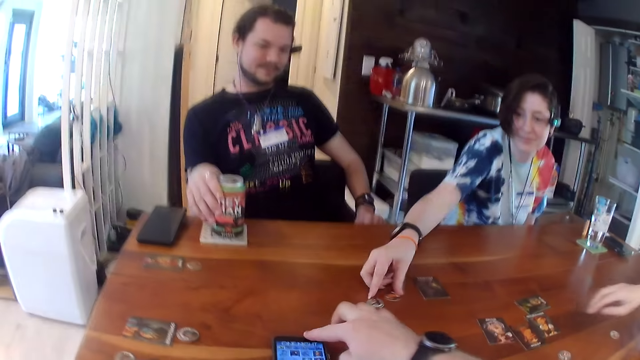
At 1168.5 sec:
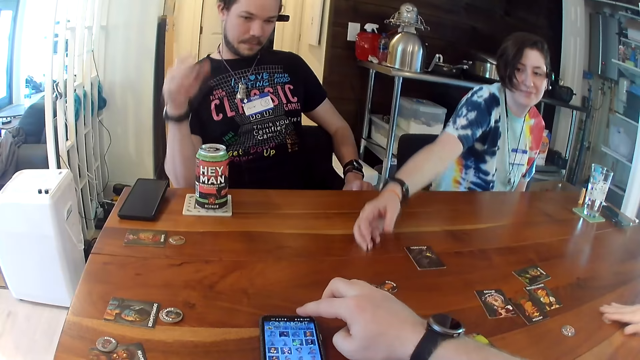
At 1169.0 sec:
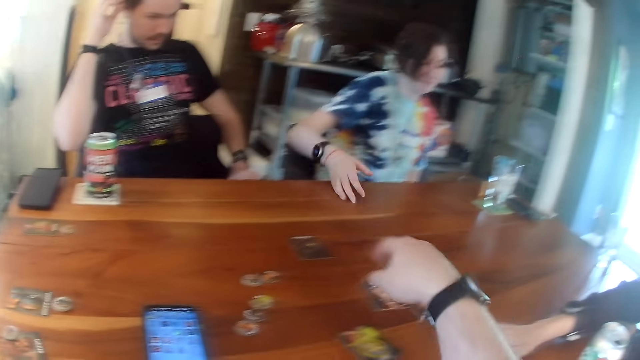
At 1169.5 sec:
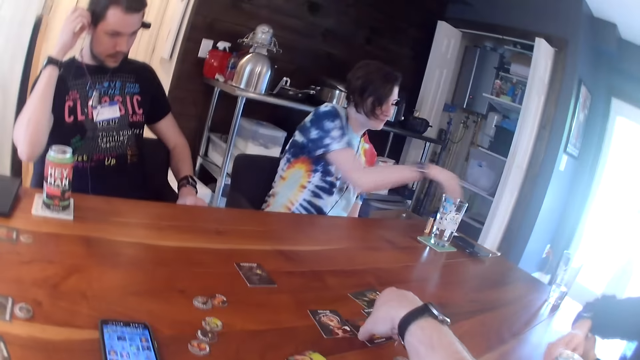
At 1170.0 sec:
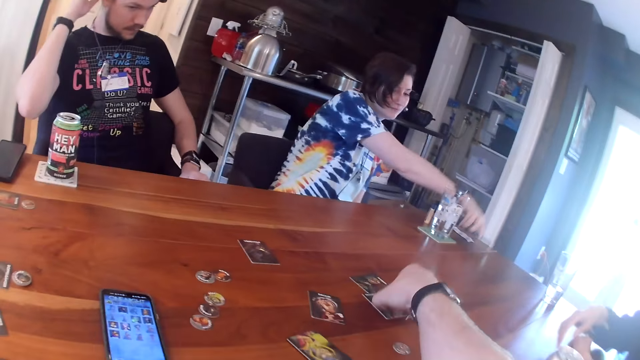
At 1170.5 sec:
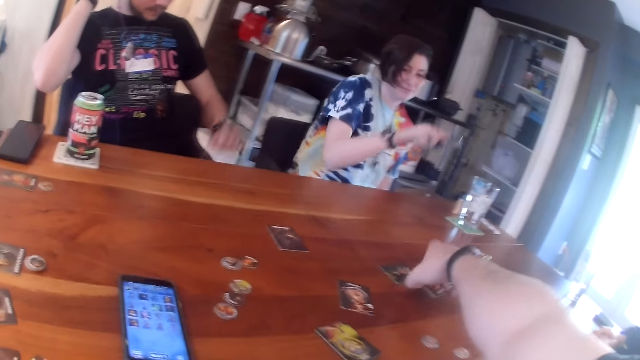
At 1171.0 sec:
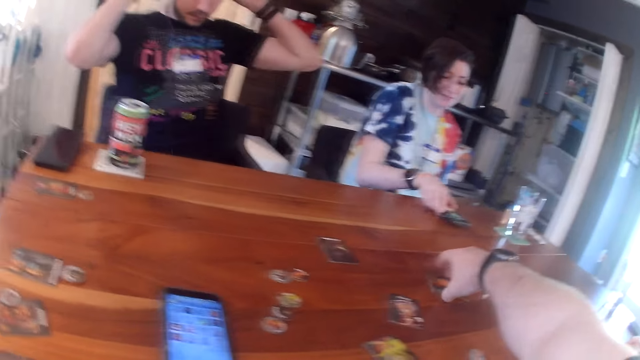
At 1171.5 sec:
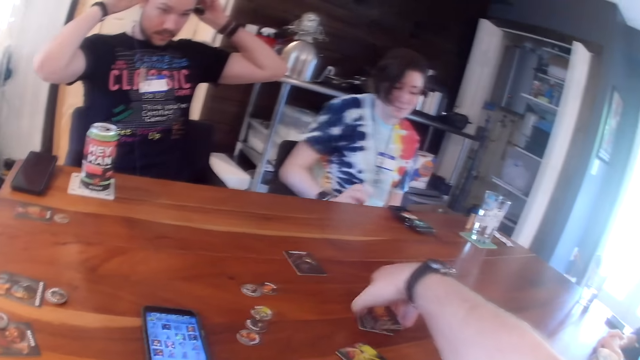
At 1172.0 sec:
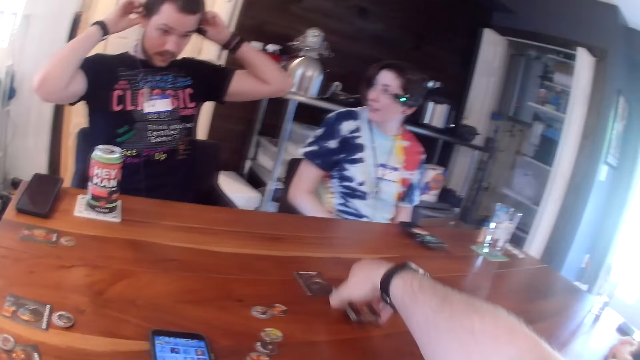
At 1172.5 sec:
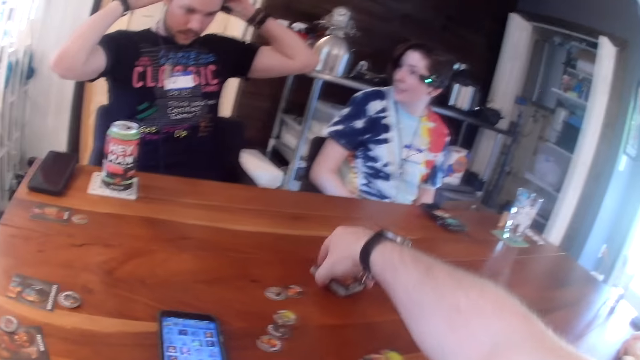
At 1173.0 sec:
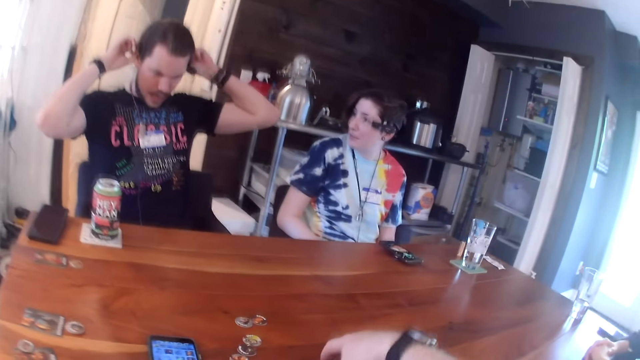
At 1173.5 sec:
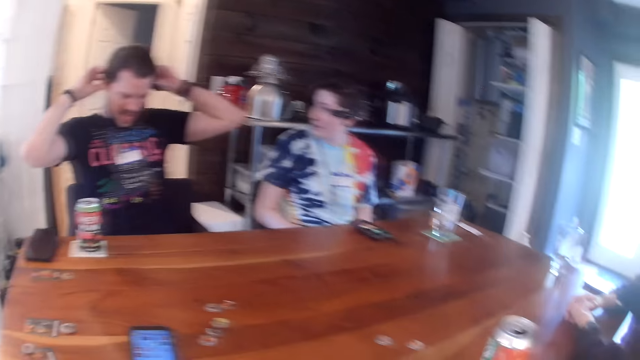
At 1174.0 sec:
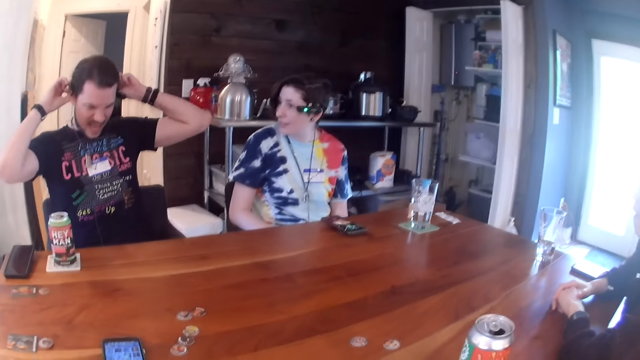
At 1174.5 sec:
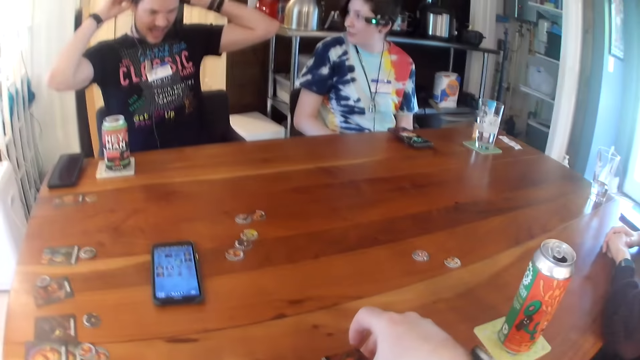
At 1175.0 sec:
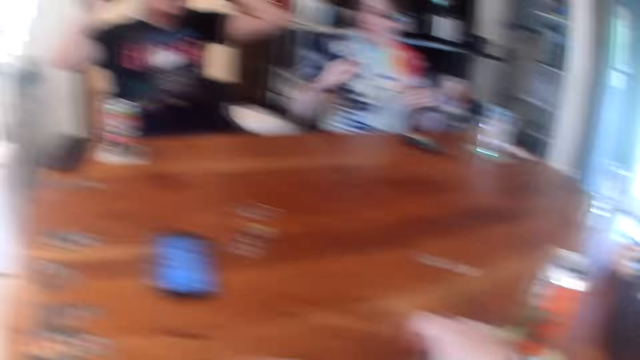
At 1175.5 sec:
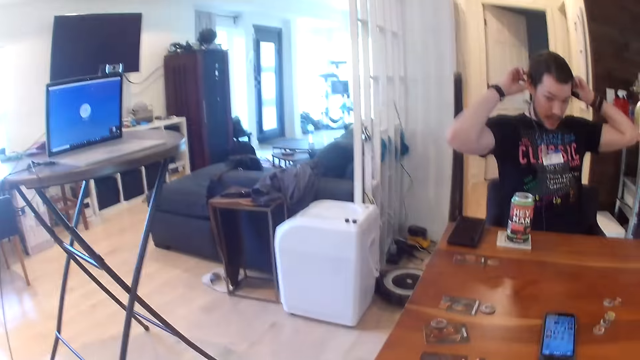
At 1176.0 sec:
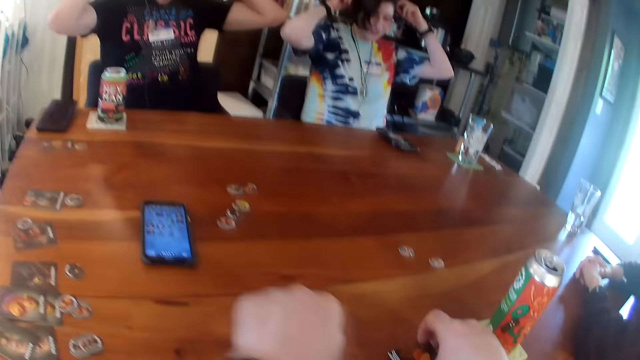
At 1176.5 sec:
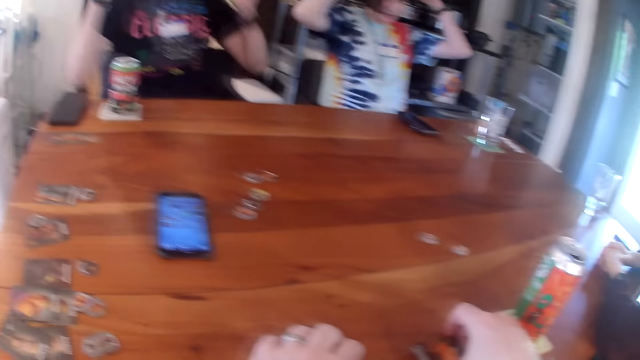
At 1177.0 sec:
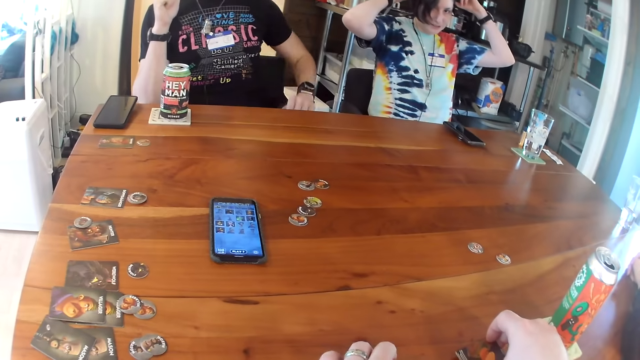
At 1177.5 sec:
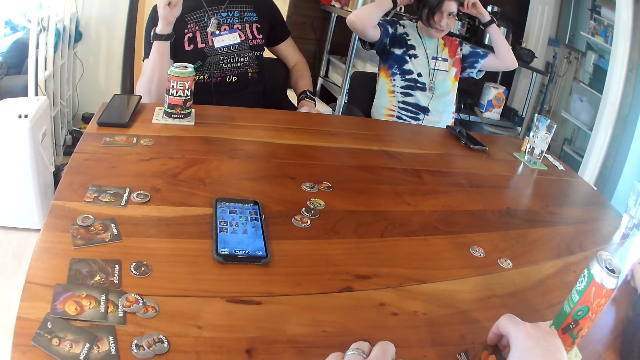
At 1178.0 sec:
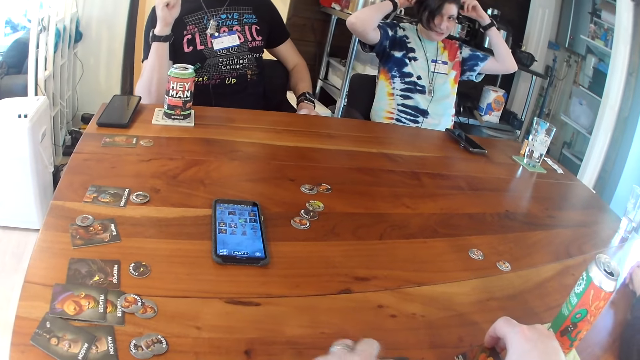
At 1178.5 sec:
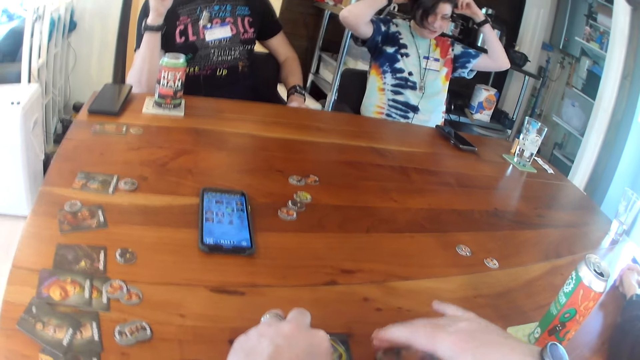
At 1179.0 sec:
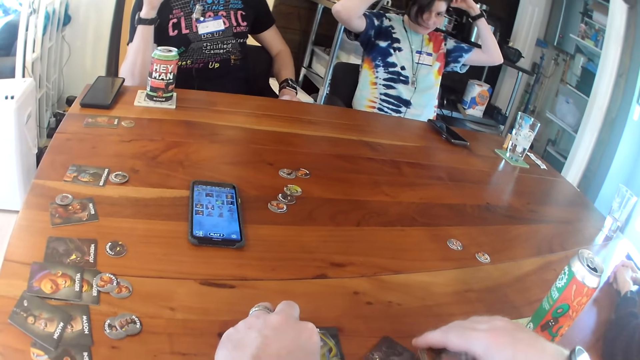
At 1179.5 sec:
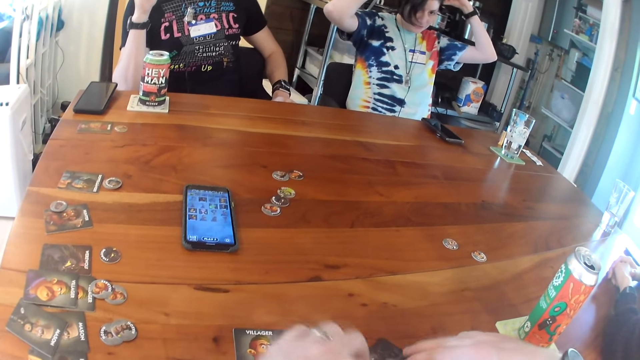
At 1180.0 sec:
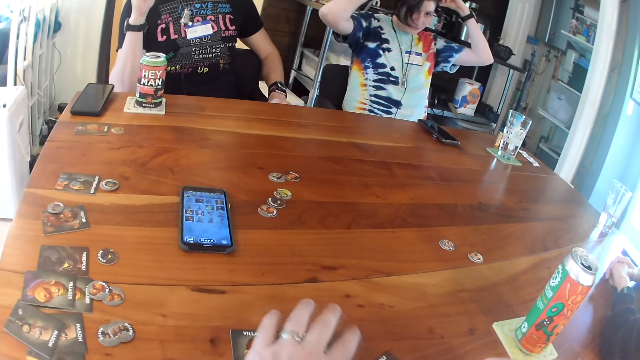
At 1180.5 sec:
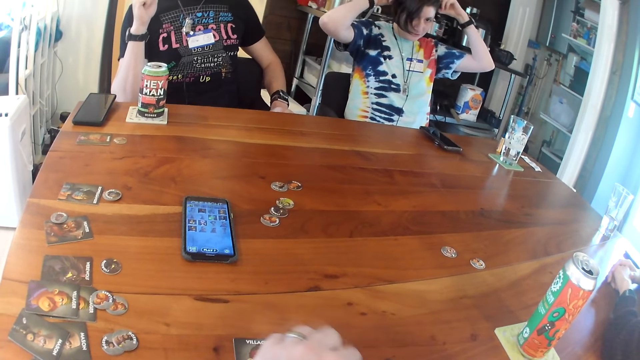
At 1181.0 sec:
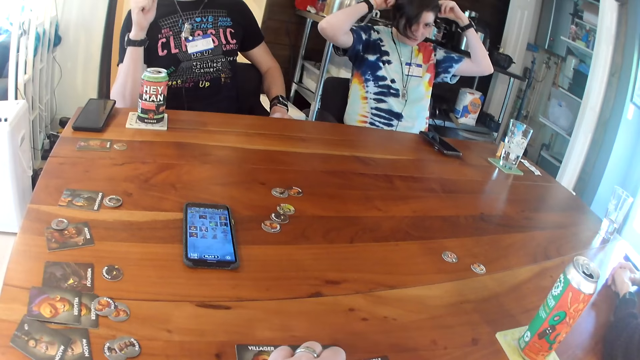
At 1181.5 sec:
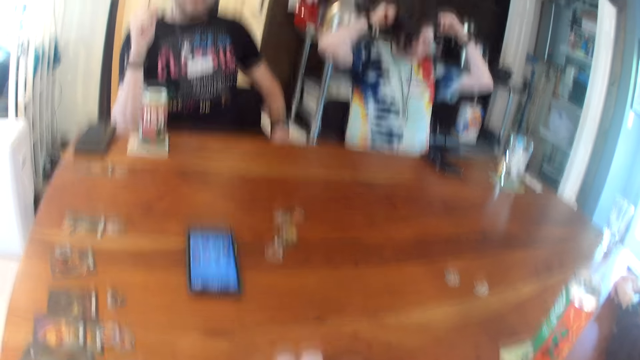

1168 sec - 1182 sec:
A lady pushes two game tokens on the table towards the camera wearer with her right hand. The camera wearer operates the phone on the table with his right hand. A man takes his right hand off the can of drink on the table. A woman pushes a game token on the table towards the camera wearer with her right hand. The man adjusts the camera on his head with his right hand and adjusts a headset microphone. The camera wearer picks up cards. He packs the cards on the table with his right hand. The lady picks the phone from the table with her right hand. The lady drops the phone in her left hand on the table. The man adjusts his hair with both hands. The camera wearer arranges the cards on the table. The lady adjusts a headset microphone. The camera wearer picks a set of cards from the table with his left hand. He arranges the cards in his hands on the table.

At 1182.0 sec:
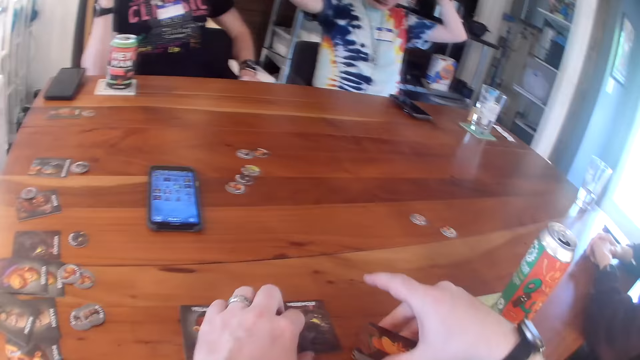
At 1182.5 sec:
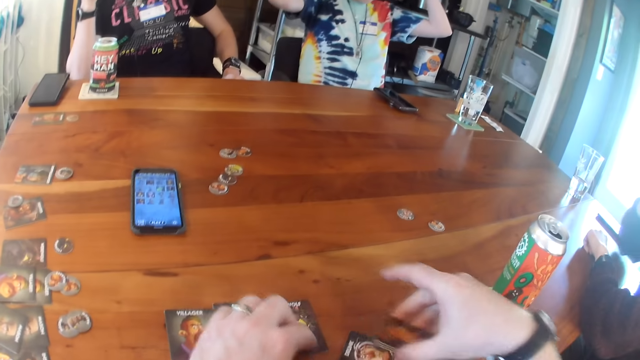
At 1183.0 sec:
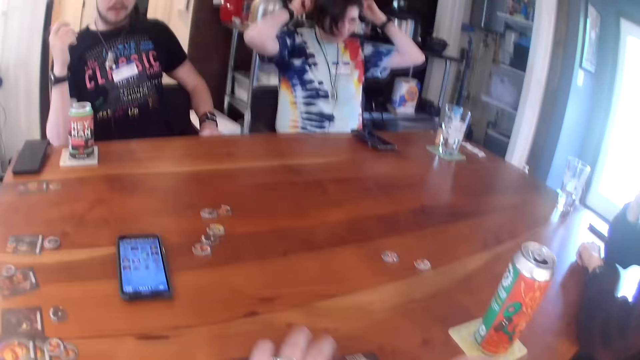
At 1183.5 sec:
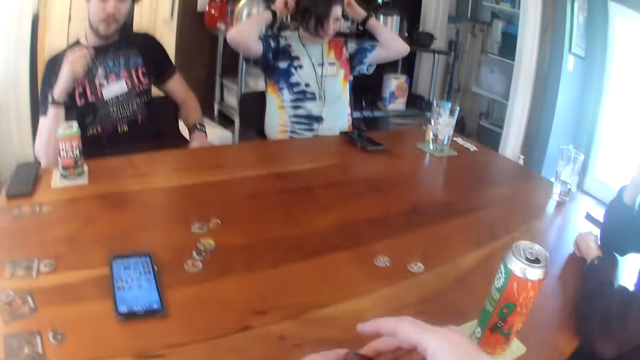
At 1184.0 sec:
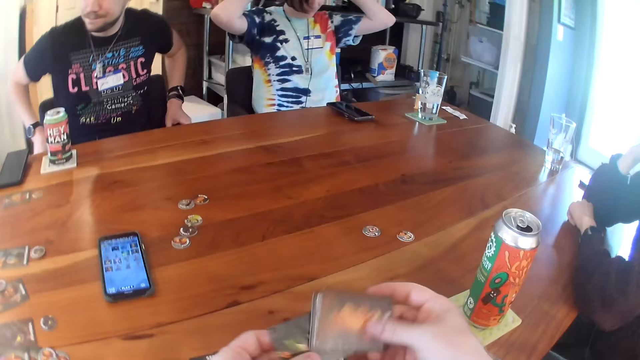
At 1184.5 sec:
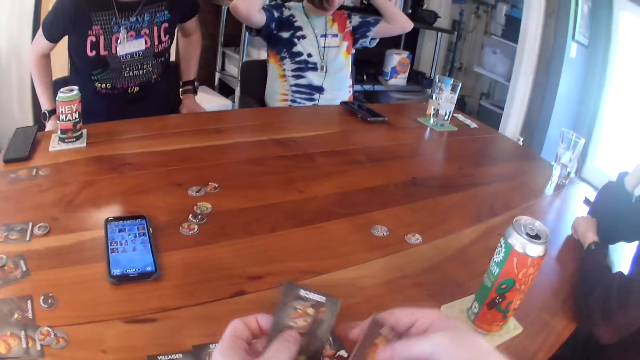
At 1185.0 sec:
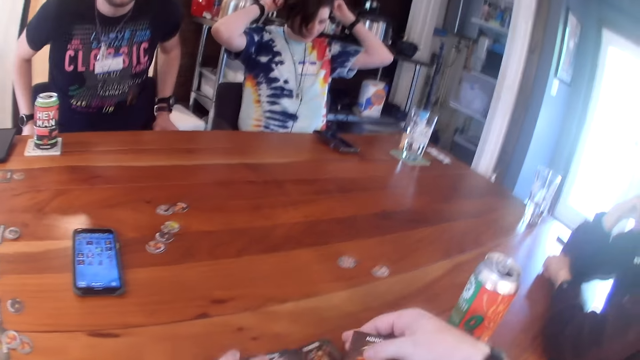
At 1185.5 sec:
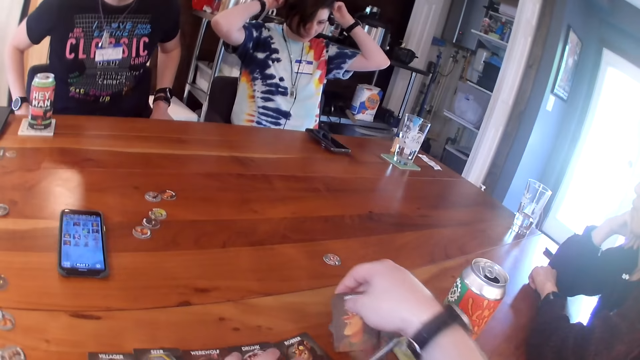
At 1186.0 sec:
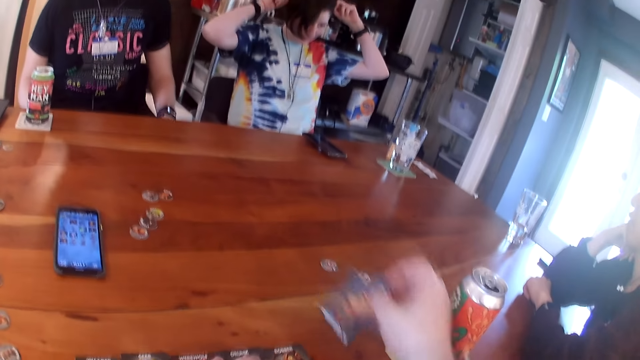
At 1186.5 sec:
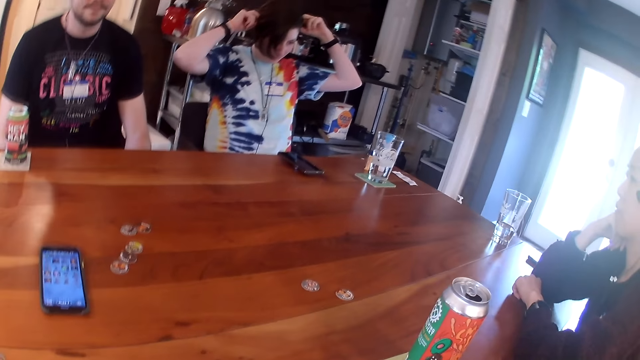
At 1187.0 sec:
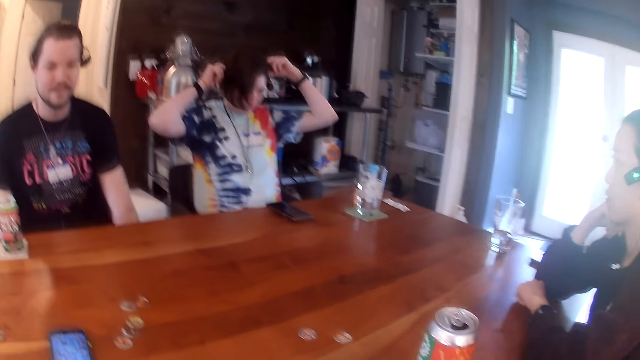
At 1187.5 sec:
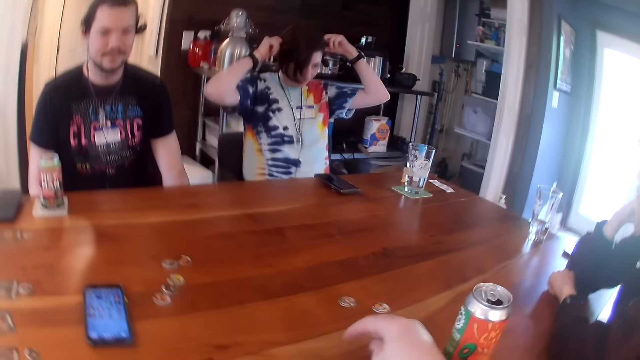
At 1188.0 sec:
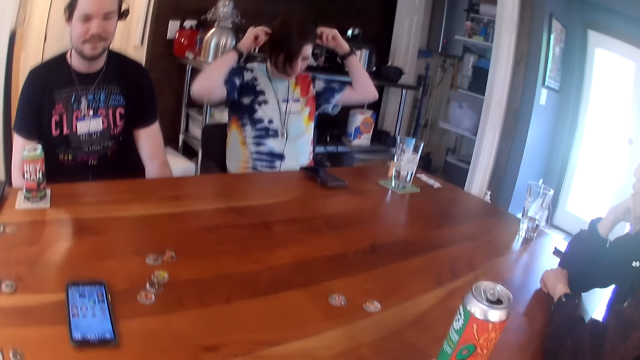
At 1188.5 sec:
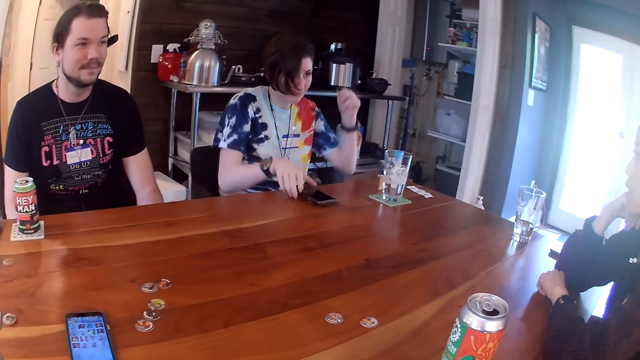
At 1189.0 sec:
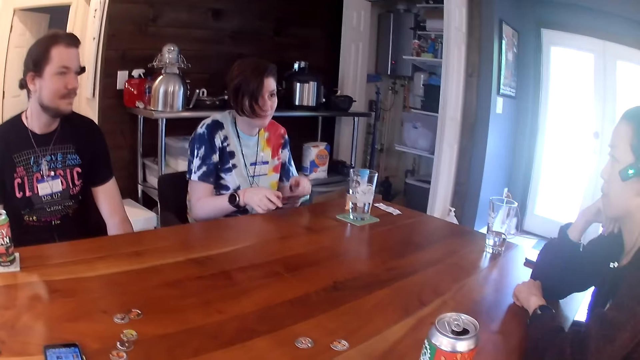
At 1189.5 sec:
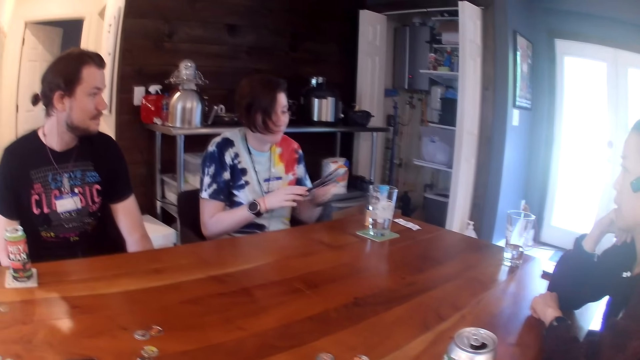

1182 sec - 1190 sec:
A man adjusts the sitting position. A woman picks her phone from the table with her right hand. The woman passes the phone from her right hand to her left hand.
